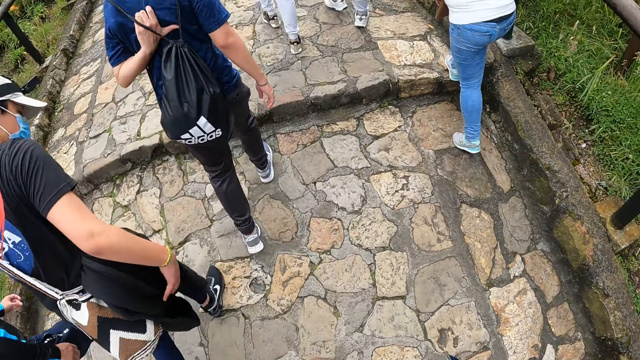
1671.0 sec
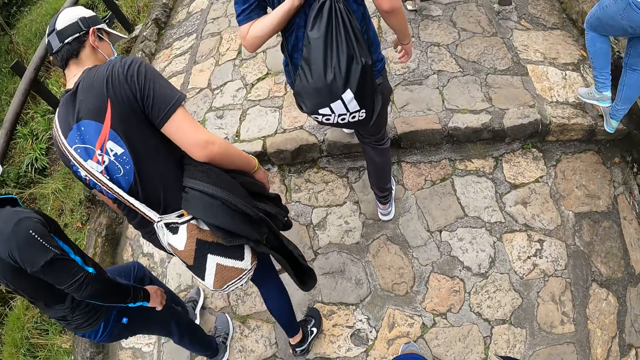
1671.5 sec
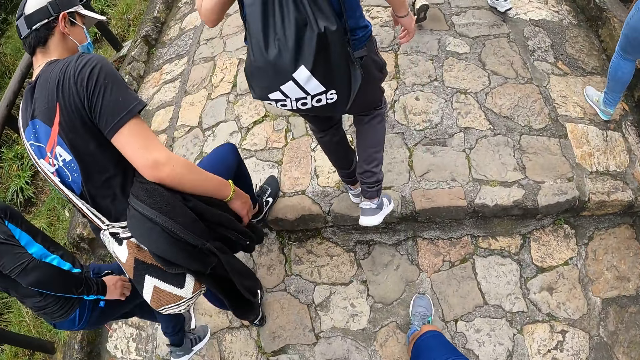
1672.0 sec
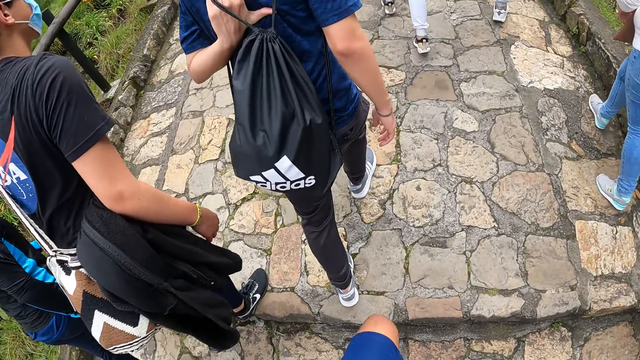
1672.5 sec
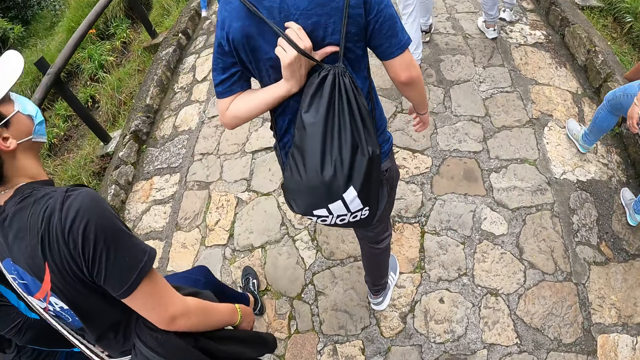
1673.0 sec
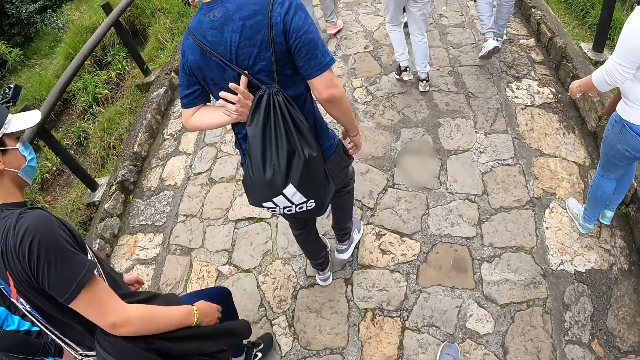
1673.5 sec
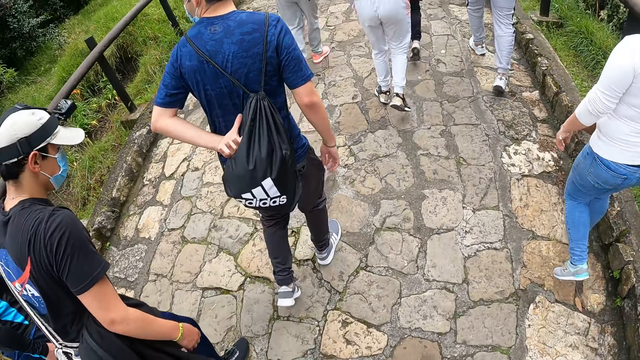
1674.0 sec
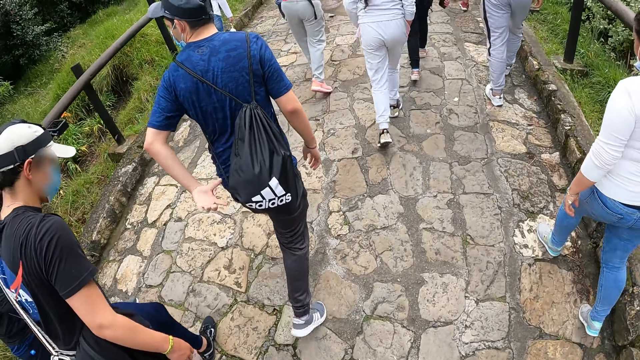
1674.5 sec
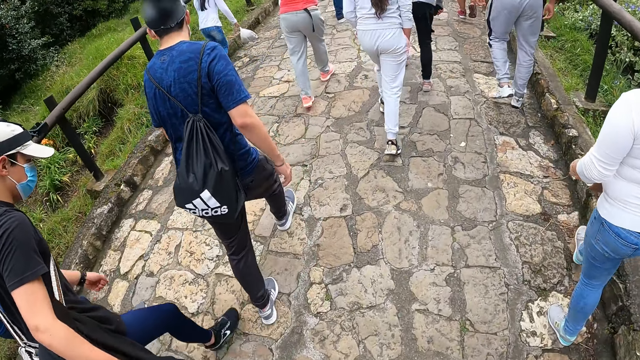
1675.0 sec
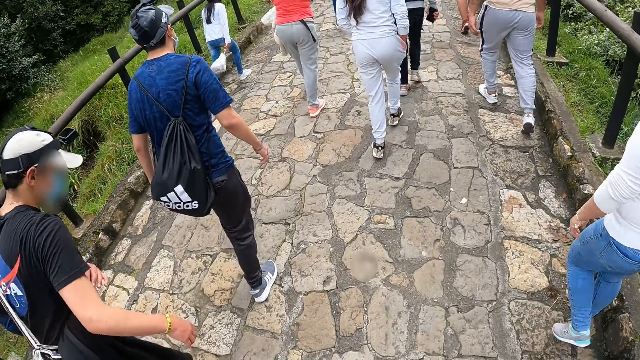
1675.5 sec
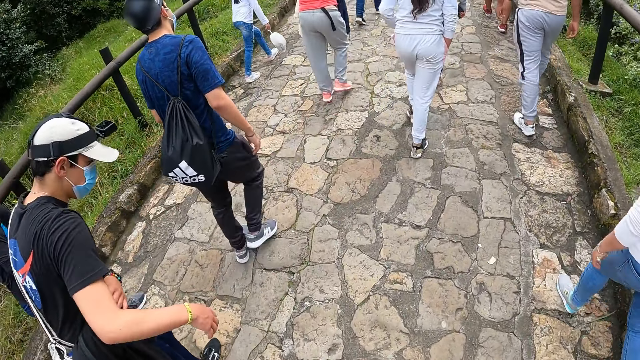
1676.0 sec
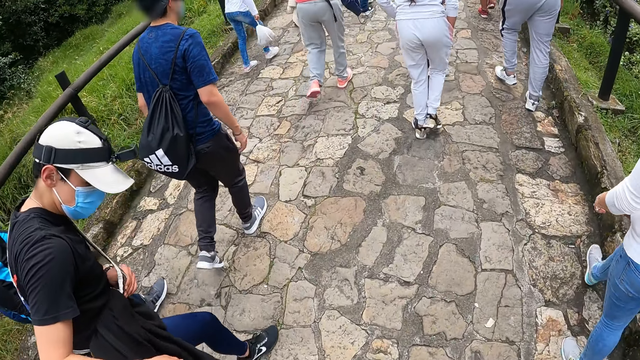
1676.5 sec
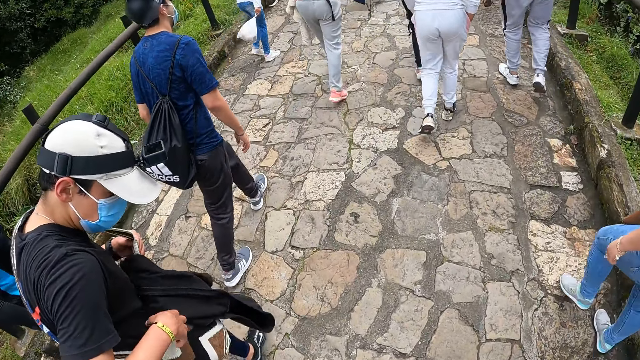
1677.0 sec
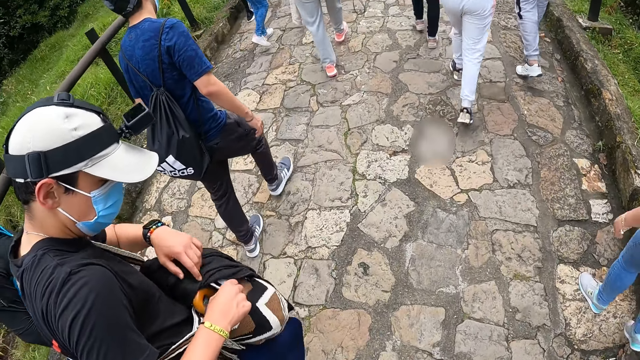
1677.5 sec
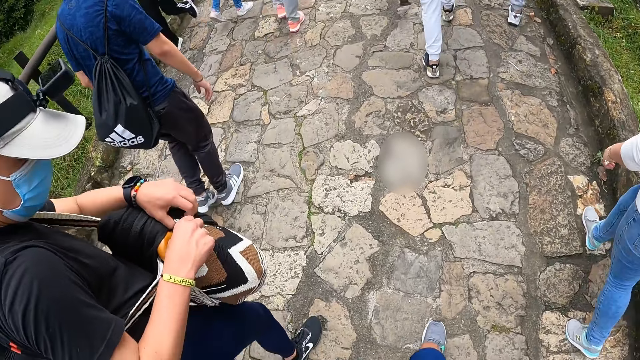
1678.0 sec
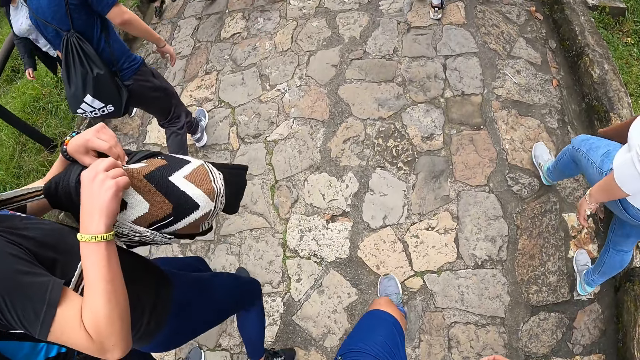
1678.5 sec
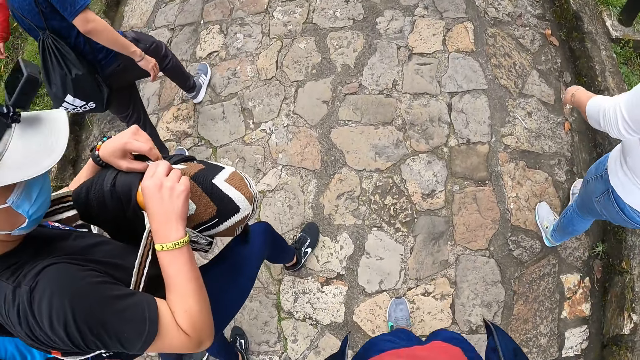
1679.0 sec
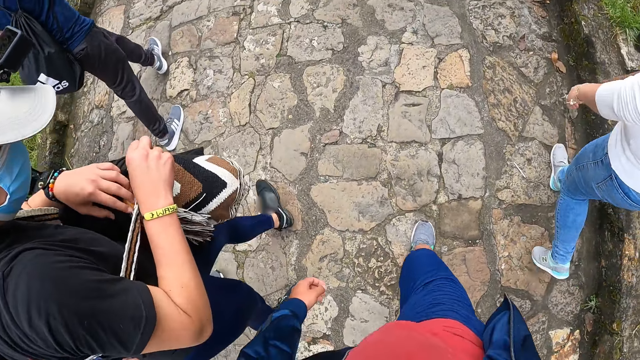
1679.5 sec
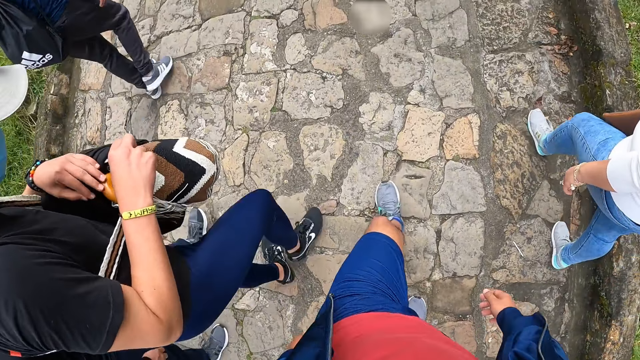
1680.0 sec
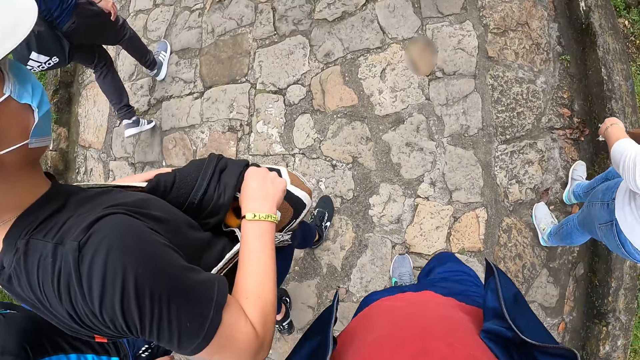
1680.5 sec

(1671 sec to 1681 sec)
A man scratches his back with his left hand. Another man pulls his bag with his left hand. The other man checks his bag with both hands.

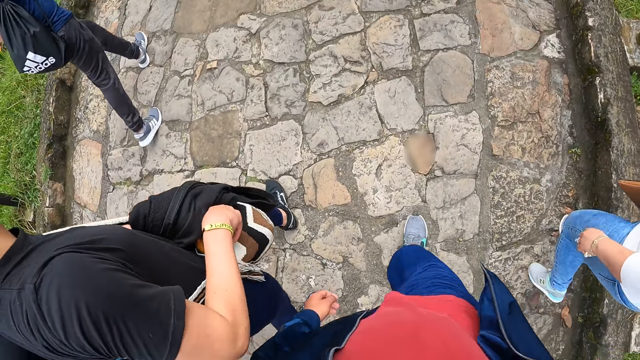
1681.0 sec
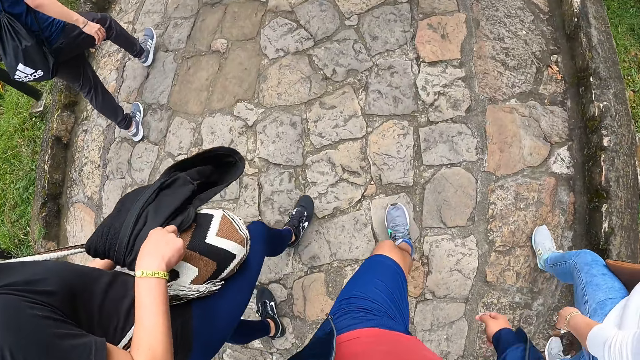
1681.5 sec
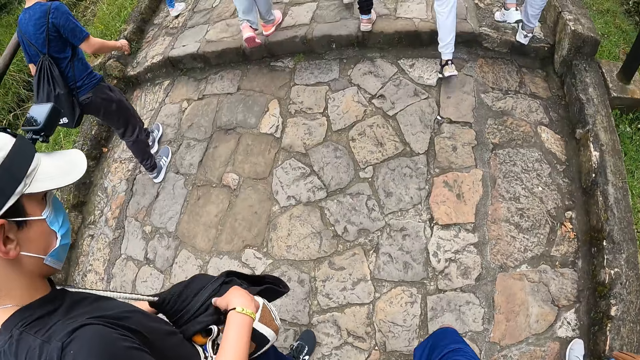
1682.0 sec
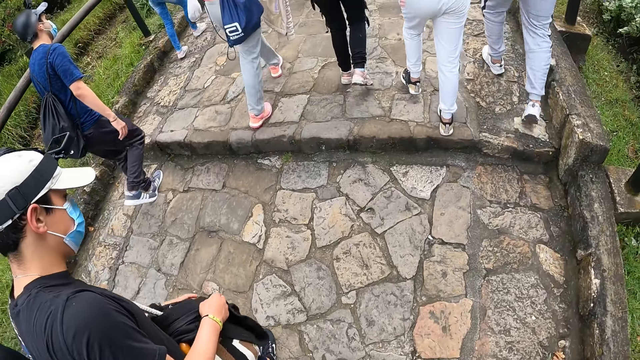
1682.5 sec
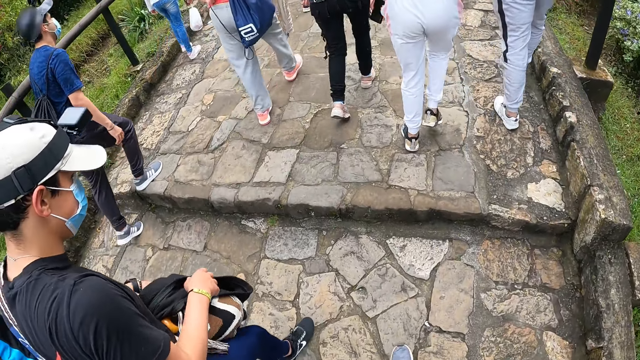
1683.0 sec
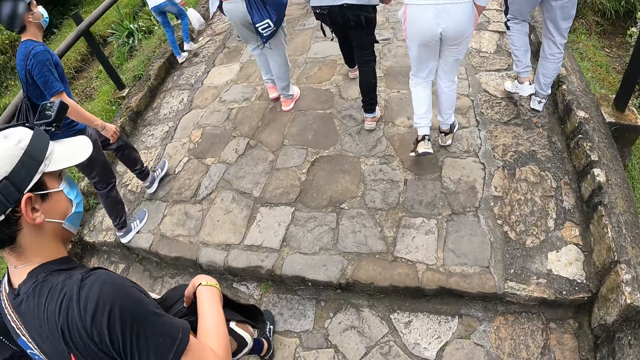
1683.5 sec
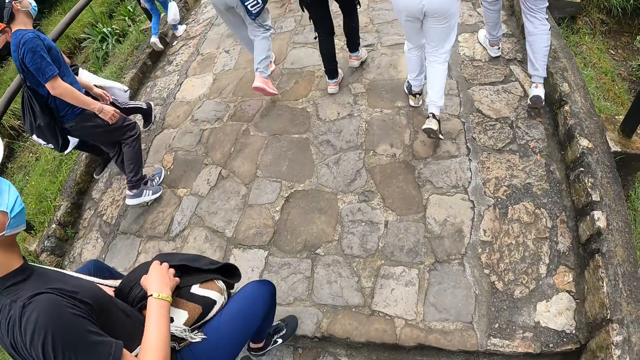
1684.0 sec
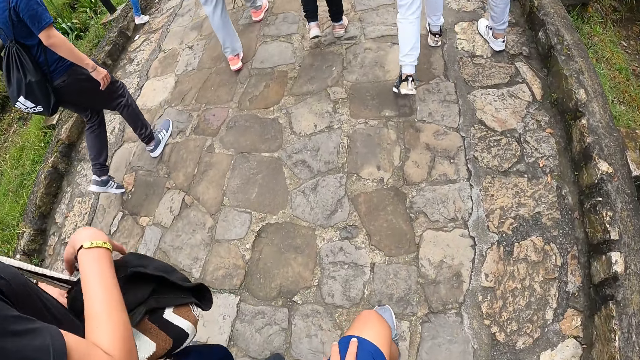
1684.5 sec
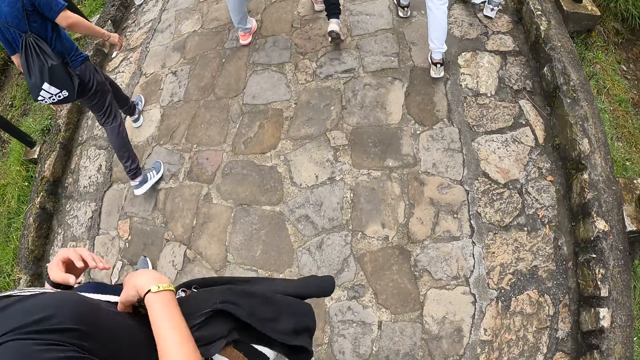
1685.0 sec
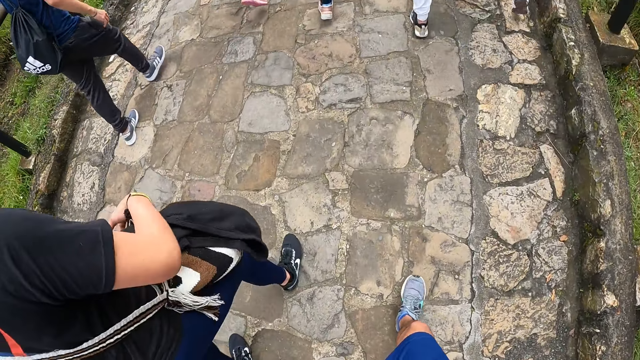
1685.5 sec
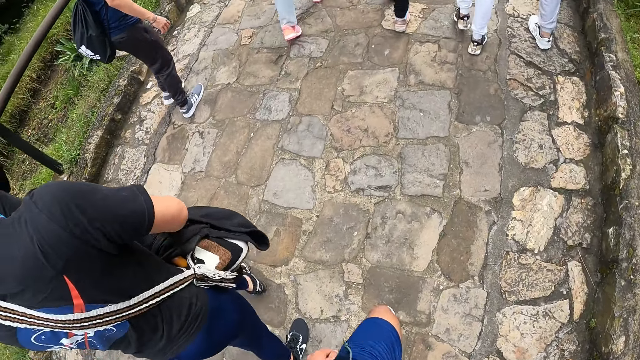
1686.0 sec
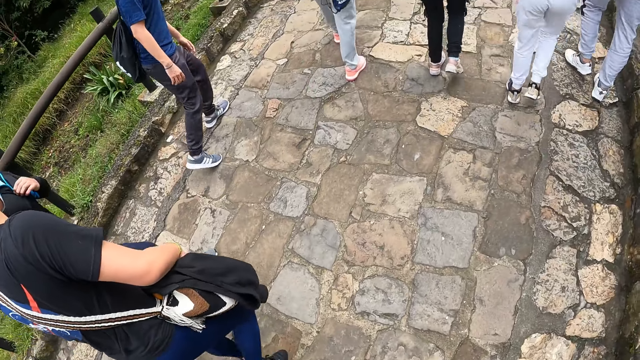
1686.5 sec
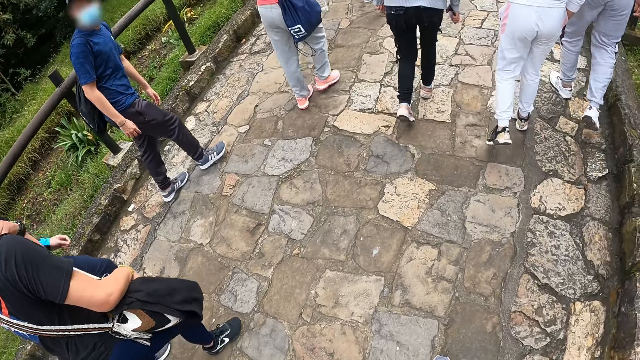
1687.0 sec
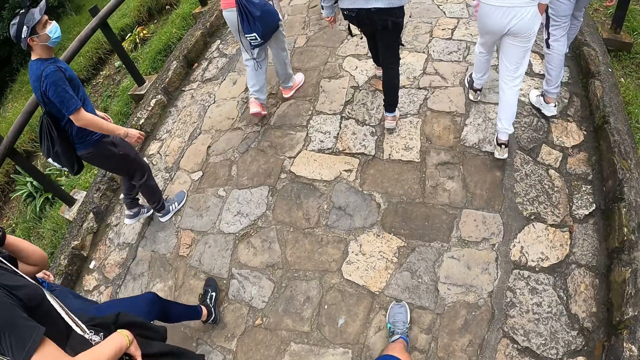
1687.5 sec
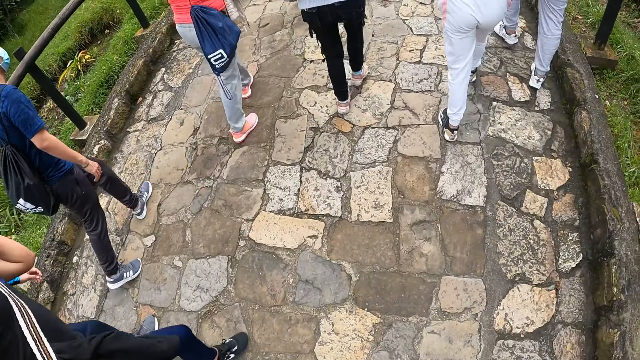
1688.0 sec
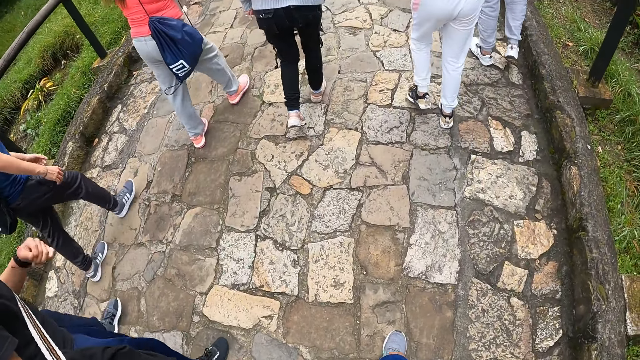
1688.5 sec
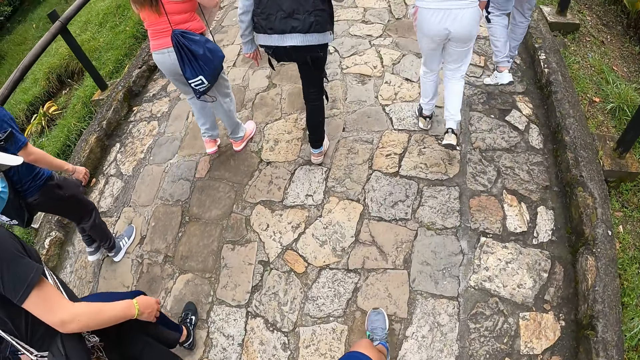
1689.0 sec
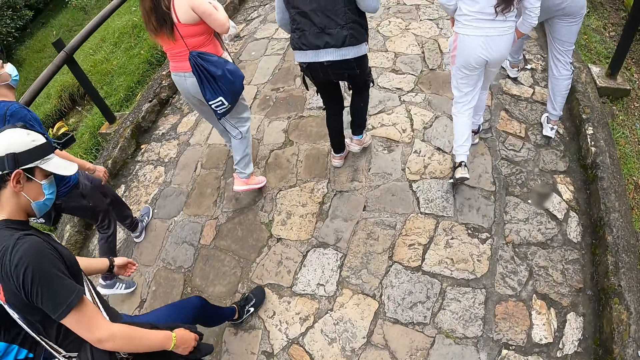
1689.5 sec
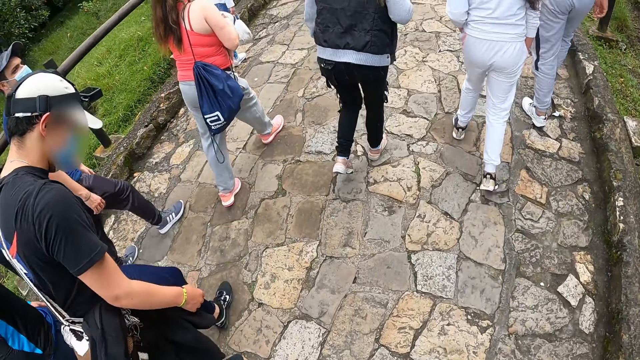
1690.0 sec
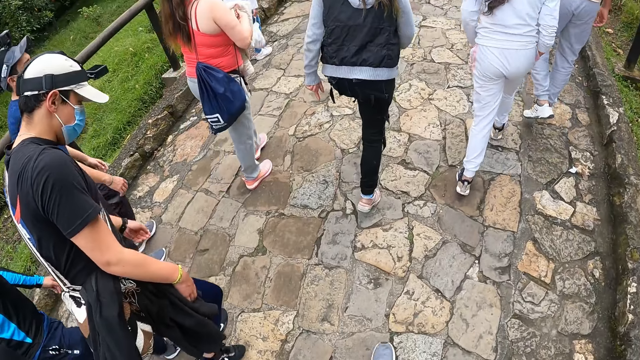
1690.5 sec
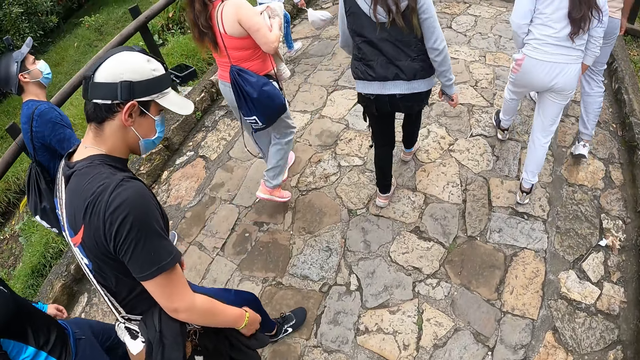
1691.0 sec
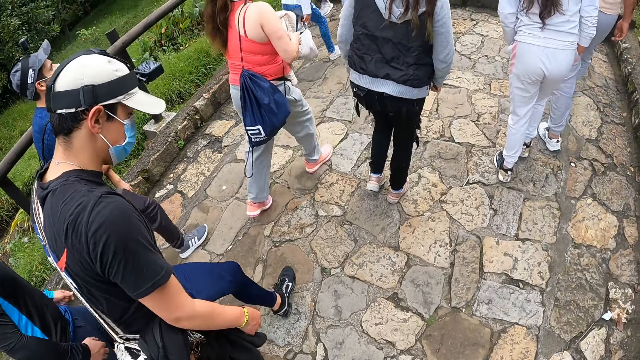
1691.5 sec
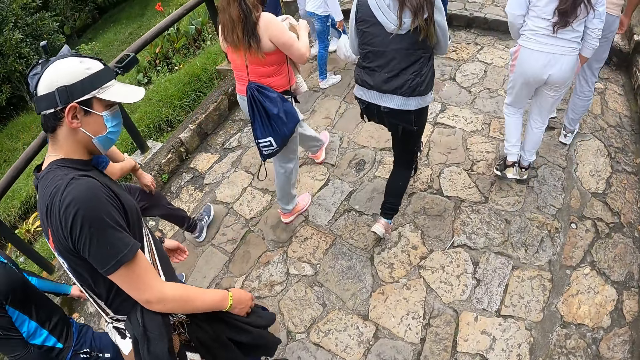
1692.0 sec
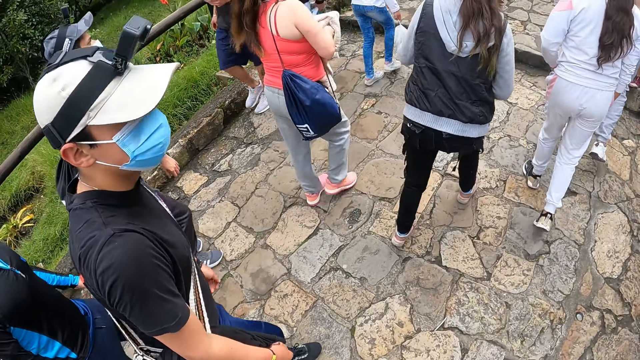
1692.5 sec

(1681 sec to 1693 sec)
The man touches his jacket with both hands. The man adjusts his bag with both hands. Another man touches his left arm with his right hand.
